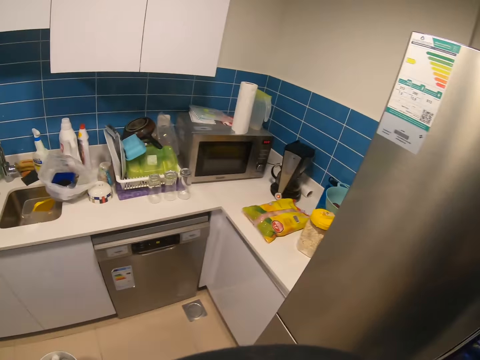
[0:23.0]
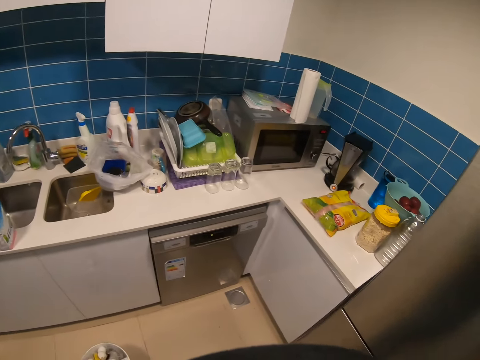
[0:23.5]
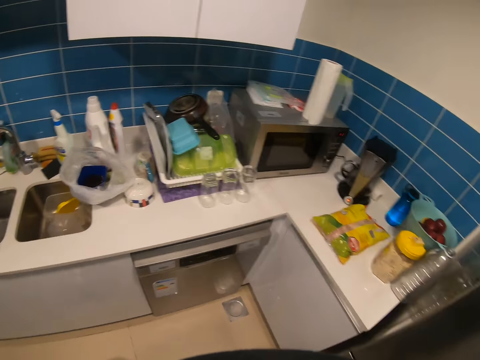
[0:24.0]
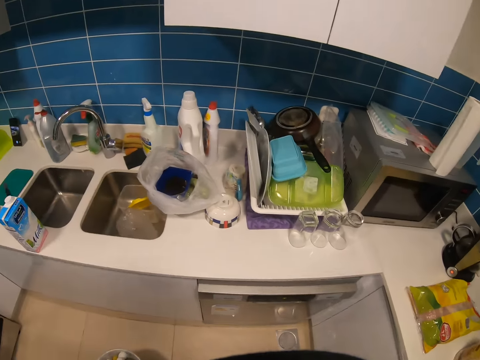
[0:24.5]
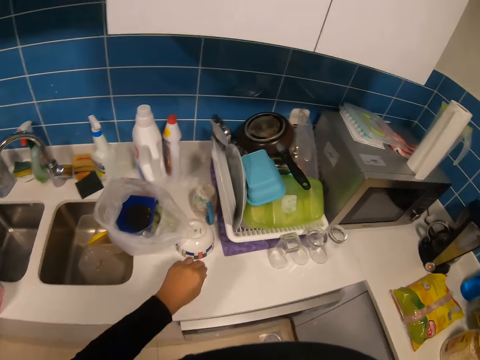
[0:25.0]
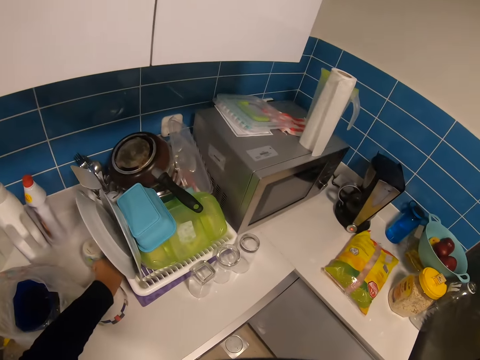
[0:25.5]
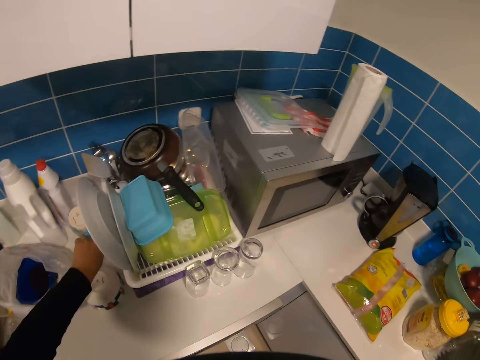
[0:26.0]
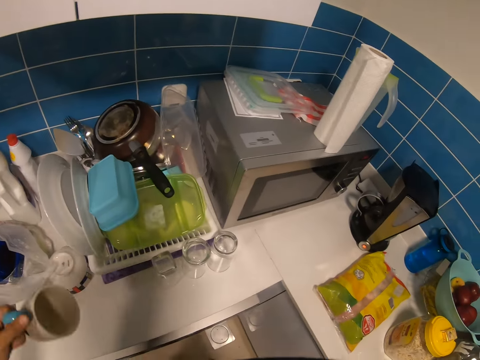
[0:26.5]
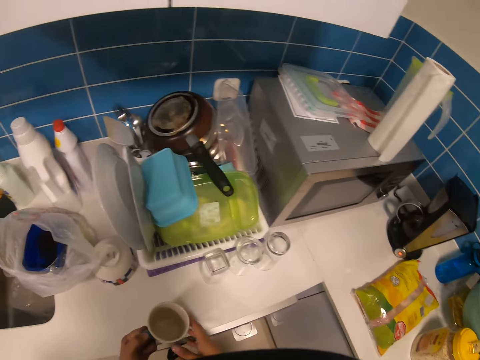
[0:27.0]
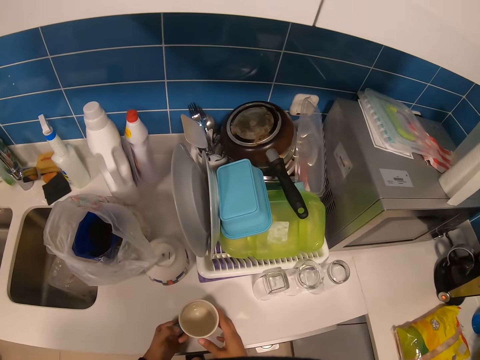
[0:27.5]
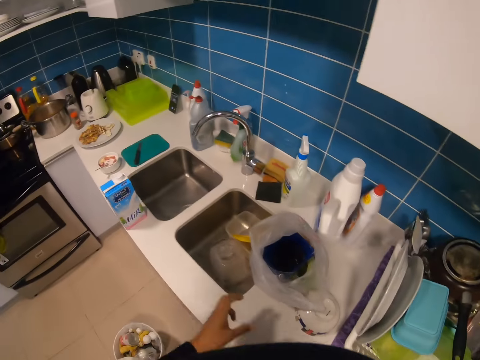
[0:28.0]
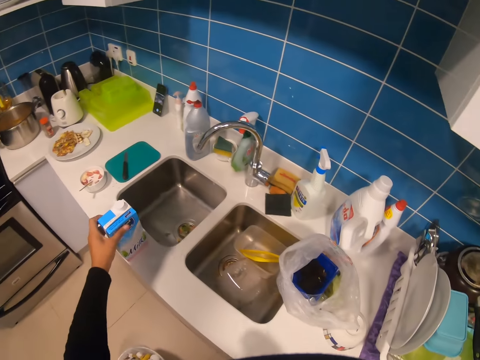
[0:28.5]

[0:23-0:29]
The camera wearer closes the fridge. They move to the kitchen counter. They take a mug or cup from the counter. They turn the cup upright. They put the cup on the table.

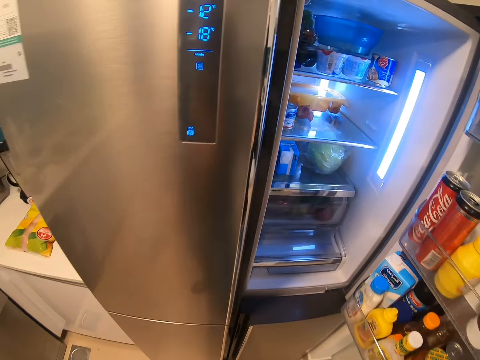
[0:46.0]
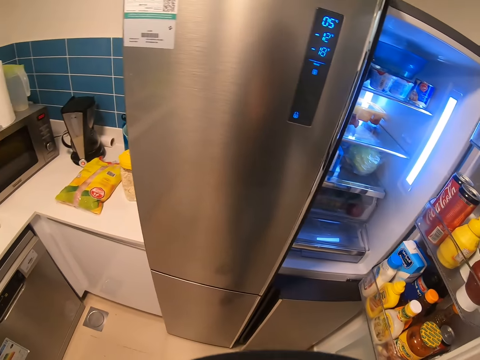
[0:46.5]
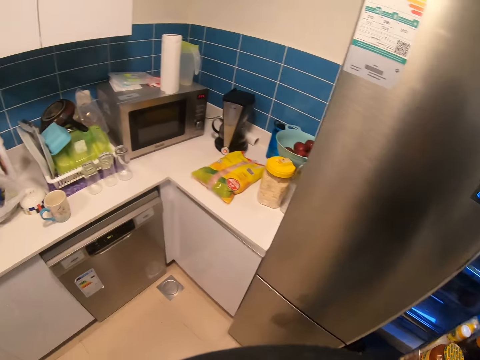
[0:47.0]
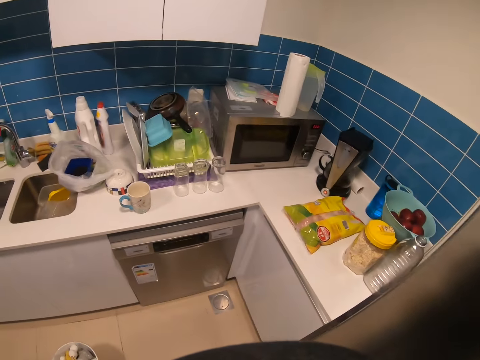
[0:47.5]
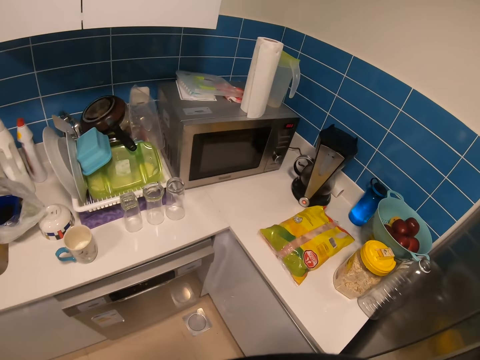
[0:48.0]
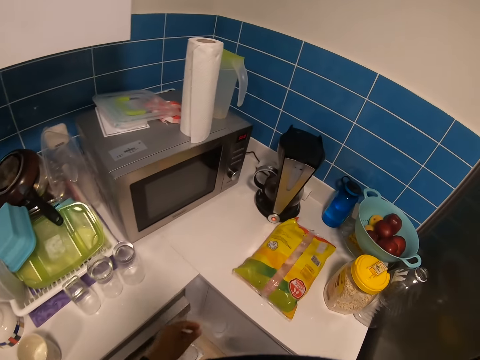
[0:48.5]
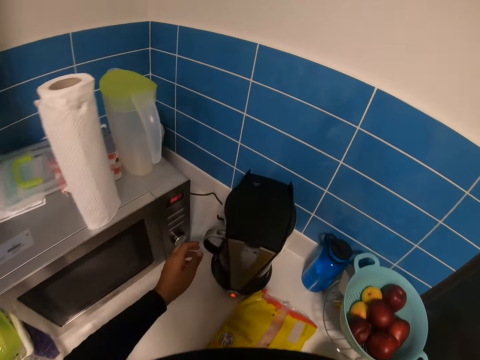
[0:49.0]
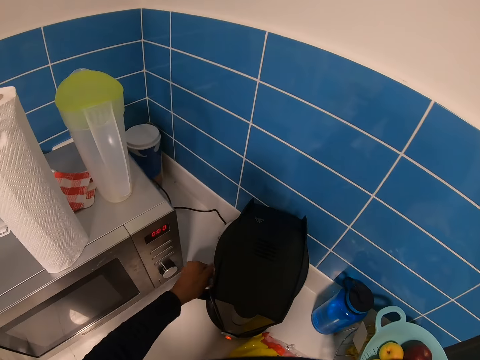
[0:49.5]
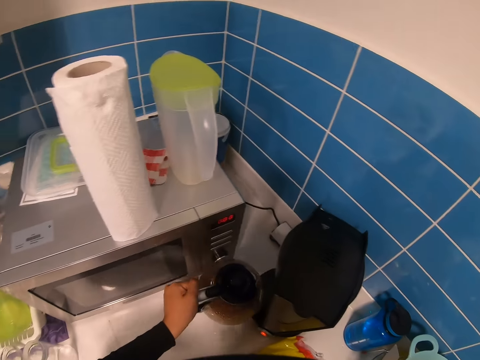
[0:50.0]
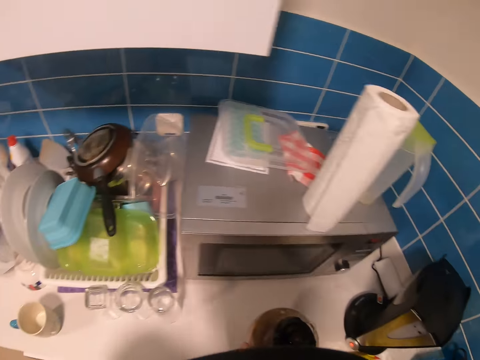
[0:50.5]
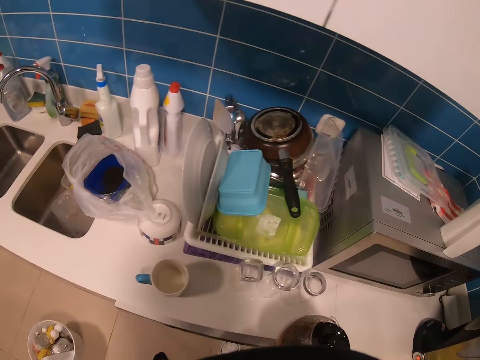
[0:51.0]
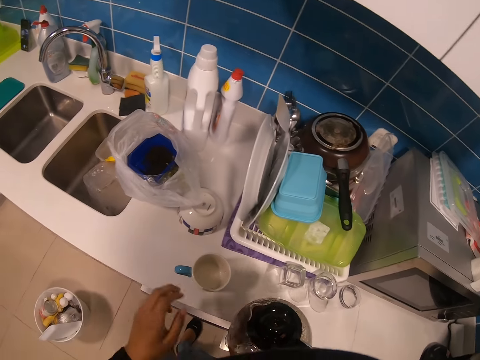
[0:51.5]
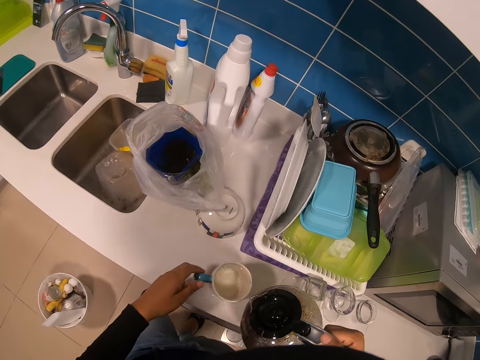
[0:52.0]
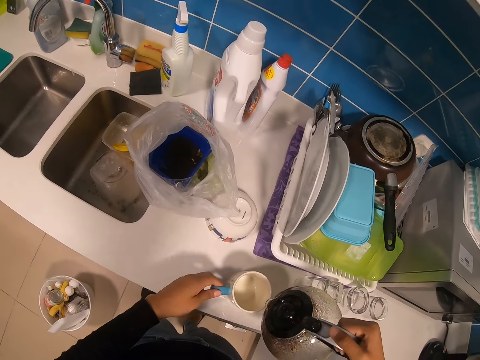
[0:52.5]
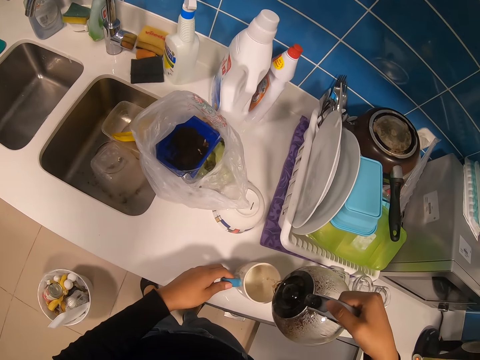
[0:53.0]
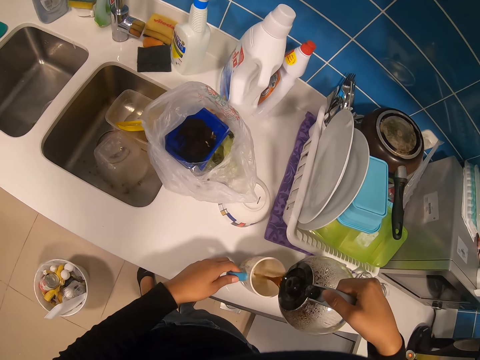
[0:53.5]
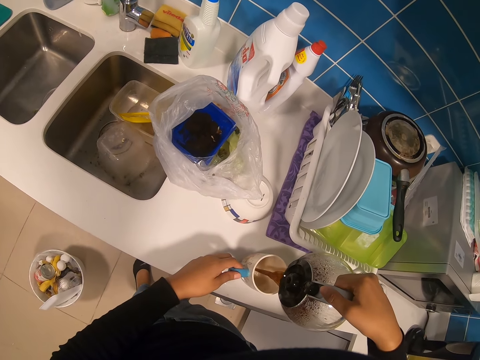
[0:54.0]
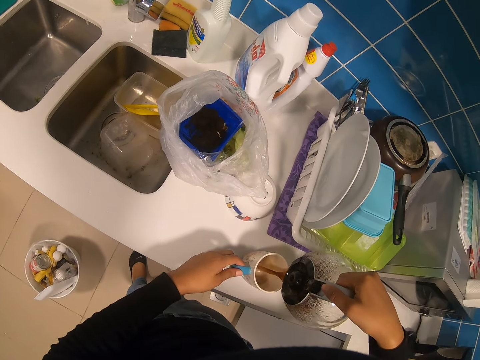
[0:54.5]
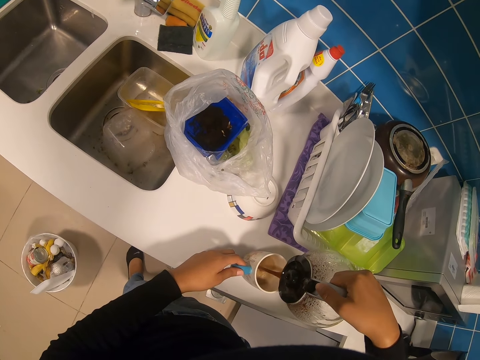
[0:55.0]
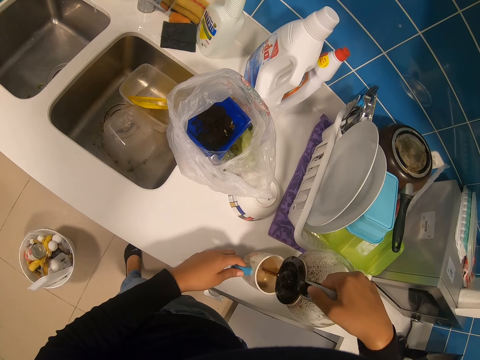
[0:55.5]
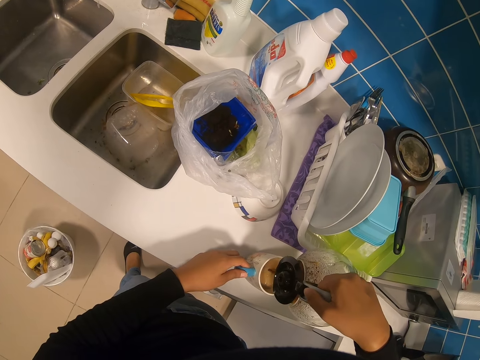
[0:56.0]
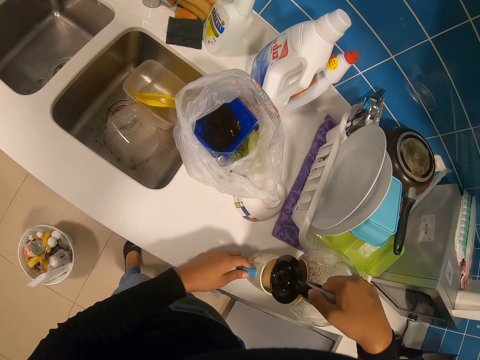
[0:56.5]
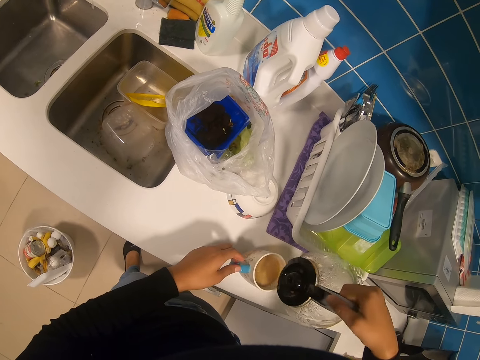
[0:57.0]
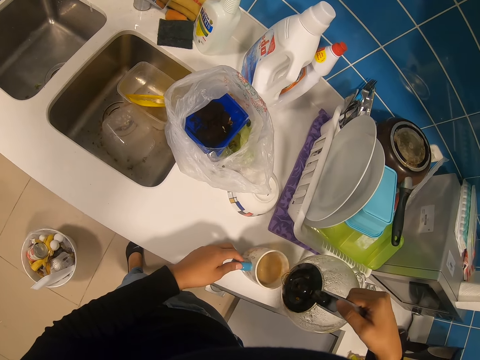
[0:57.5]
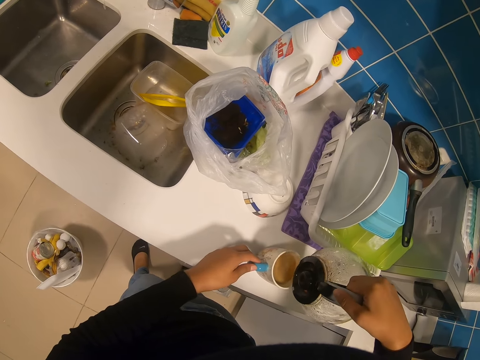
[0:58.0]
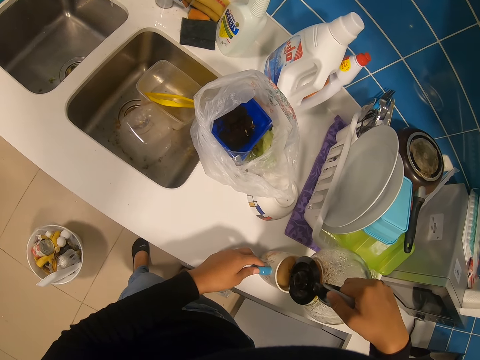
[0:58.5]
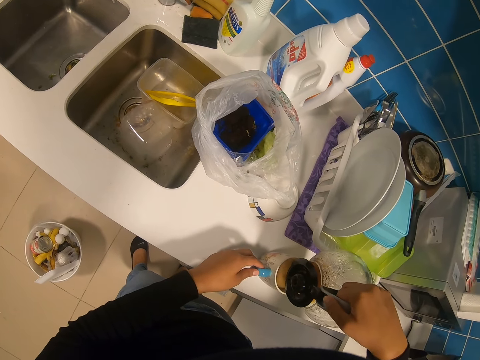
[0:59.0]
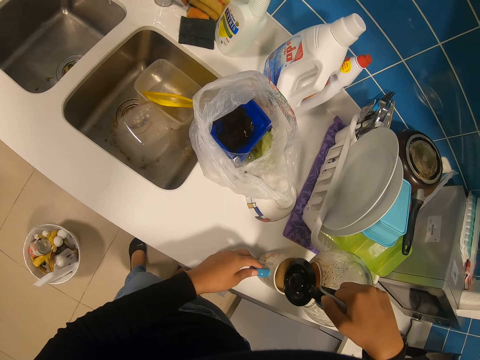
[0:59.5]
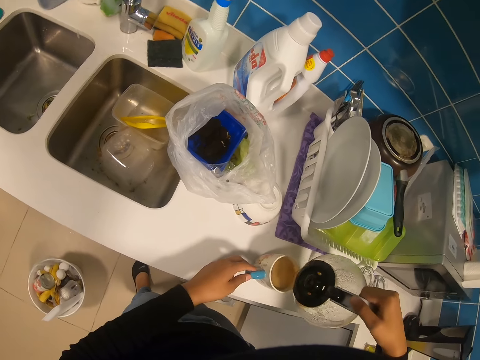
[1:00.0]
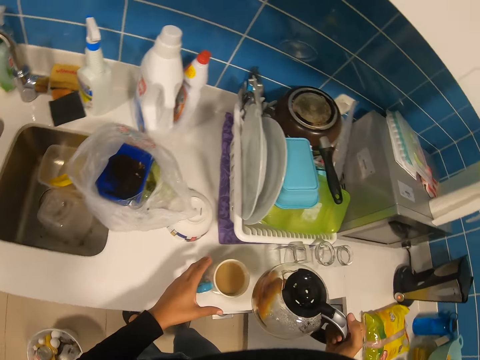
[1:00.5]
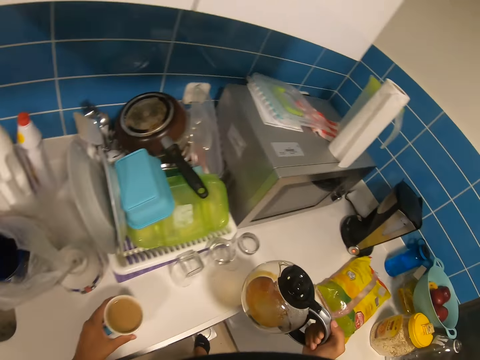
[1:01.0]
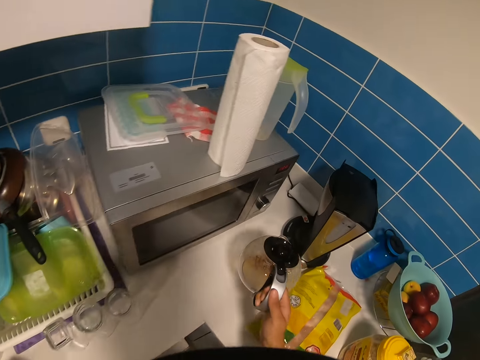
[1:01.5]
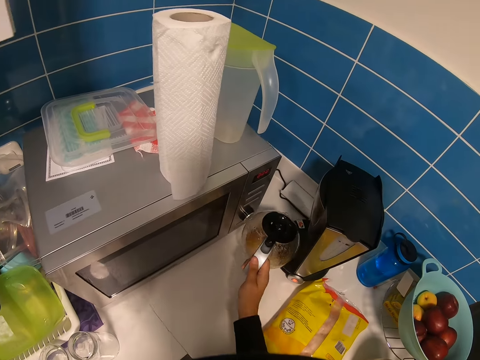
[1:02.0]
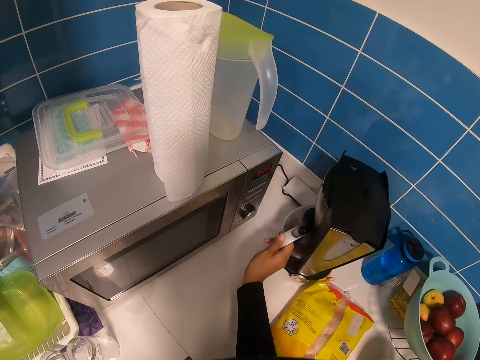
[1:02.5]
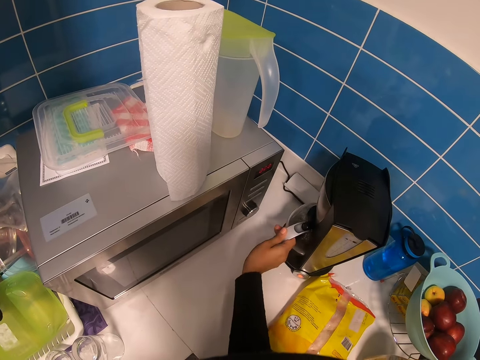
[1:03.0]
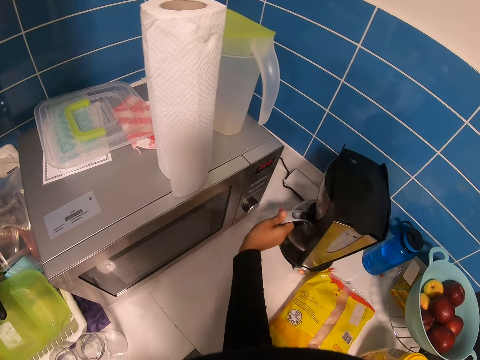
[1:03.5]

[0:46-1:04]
The camera wearer lets go of the packet. They close the fridge. They move to the counter. They take the coffee maker glass. They hold the cup on the counter. They pour coffee in the cup. They put the coffee maker glass in the coffee maker.

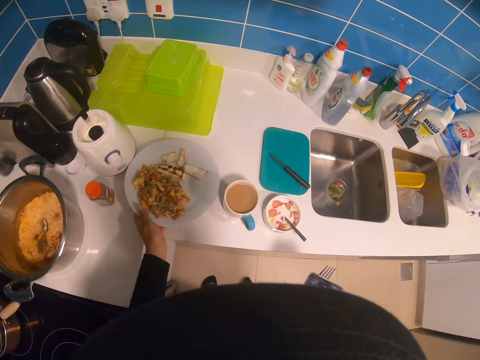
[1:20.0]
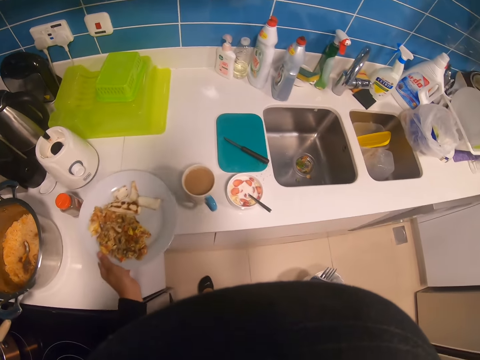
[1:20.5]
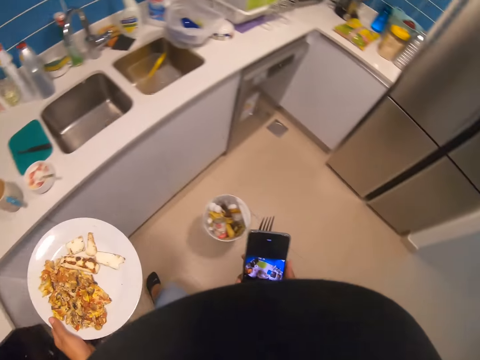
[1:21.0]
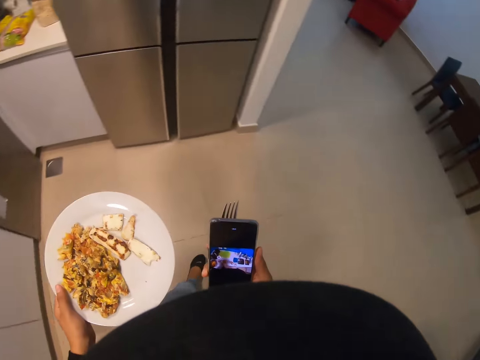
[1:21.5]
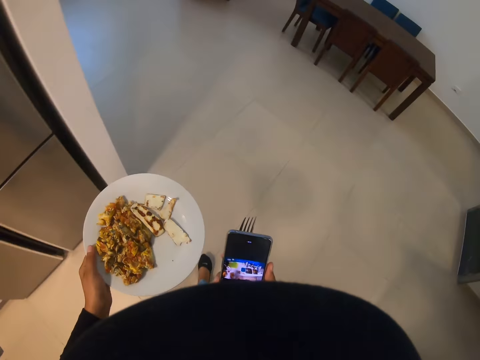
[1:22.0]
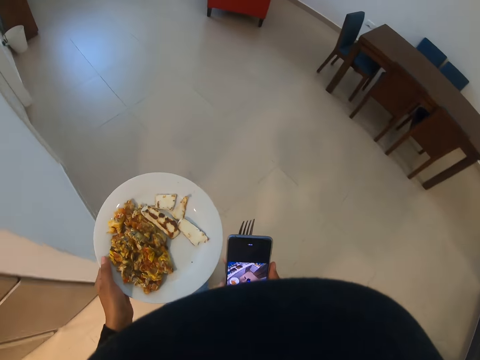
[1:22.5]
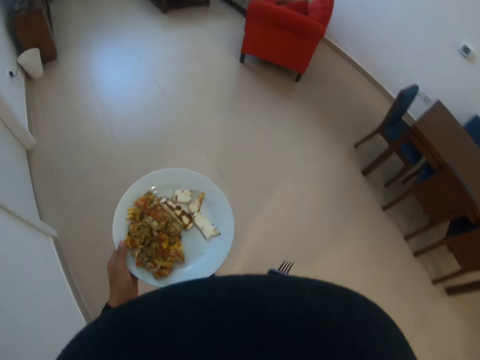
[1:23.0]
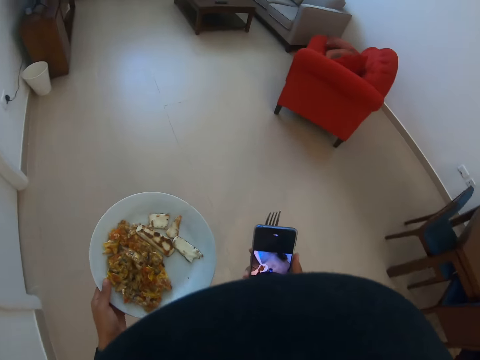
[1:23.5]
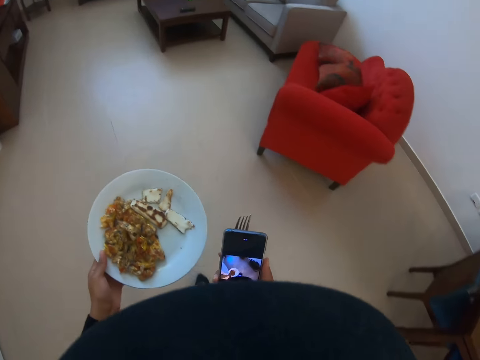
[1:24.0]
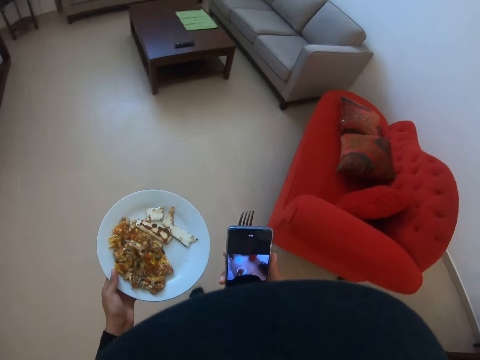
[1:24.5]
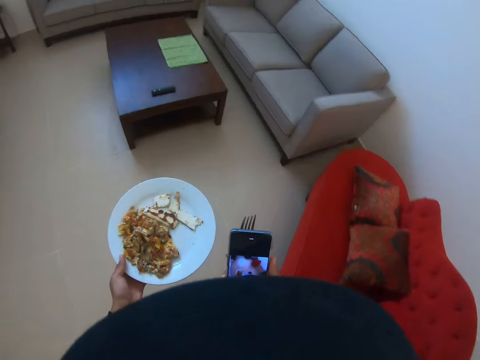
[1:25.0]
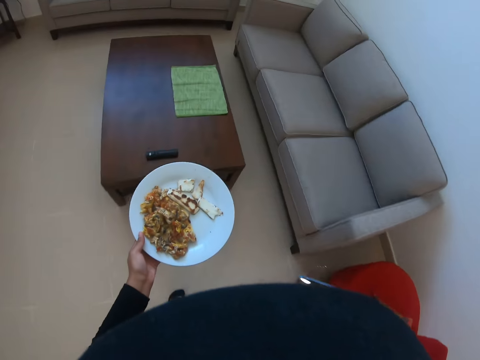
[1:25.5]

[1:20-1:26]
The camera wearer takes a plate of food from the counter. They walk to the room.
